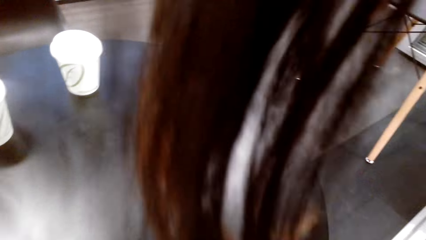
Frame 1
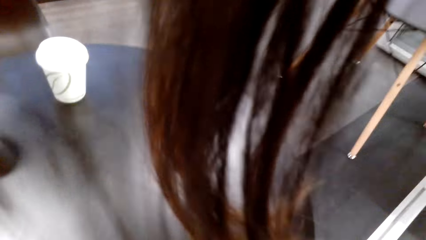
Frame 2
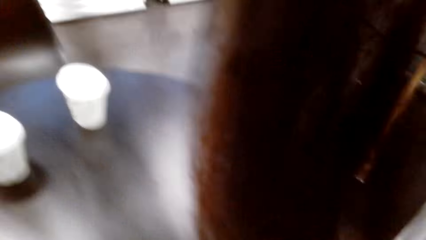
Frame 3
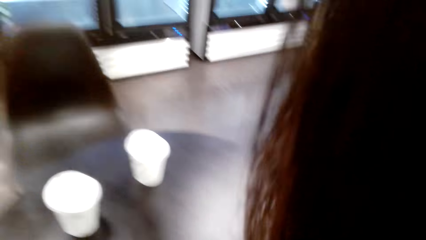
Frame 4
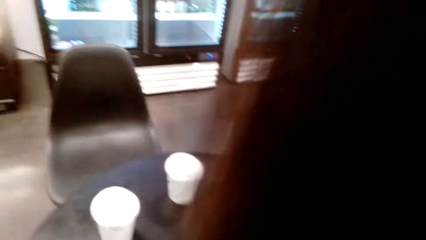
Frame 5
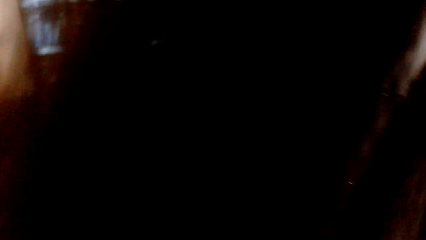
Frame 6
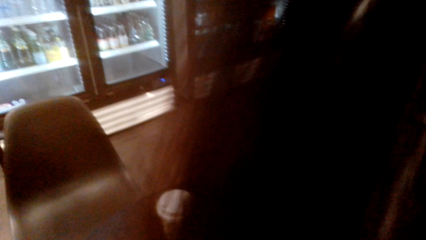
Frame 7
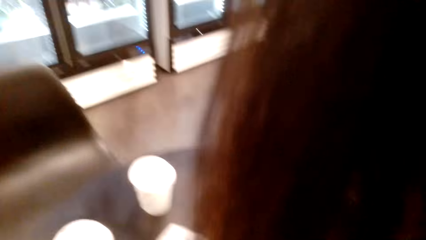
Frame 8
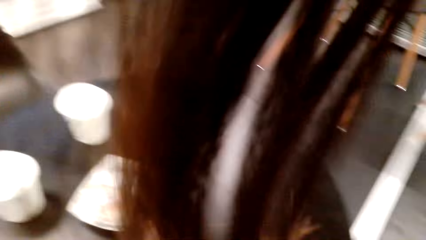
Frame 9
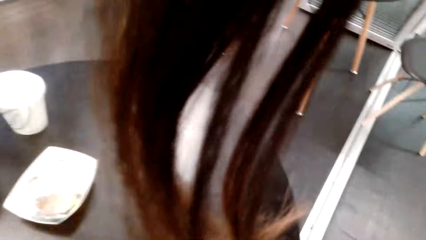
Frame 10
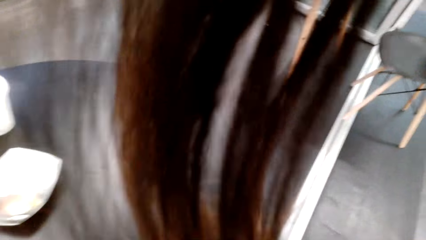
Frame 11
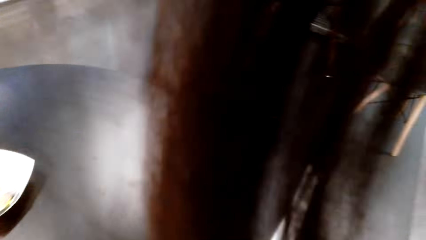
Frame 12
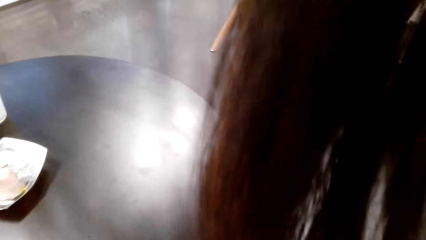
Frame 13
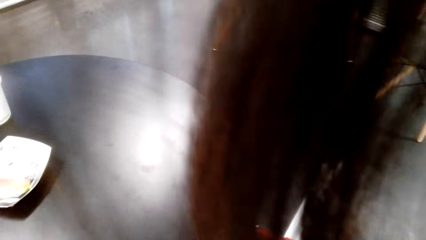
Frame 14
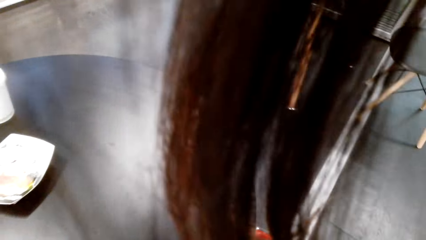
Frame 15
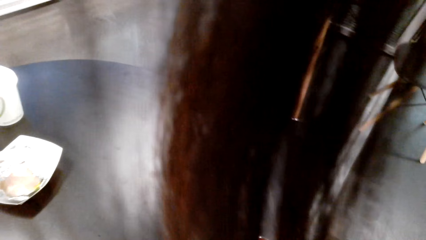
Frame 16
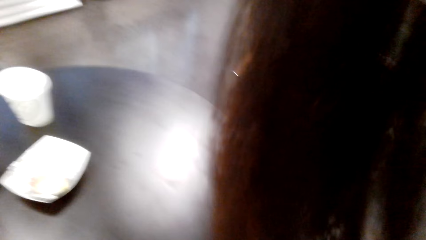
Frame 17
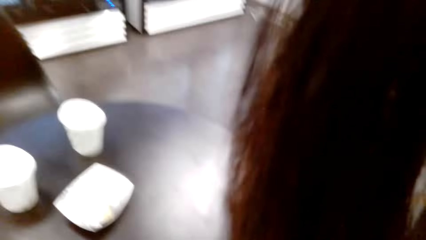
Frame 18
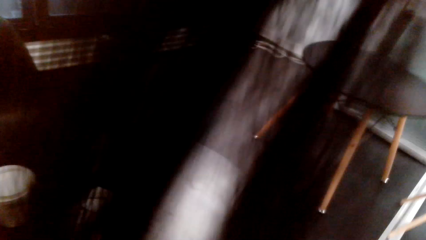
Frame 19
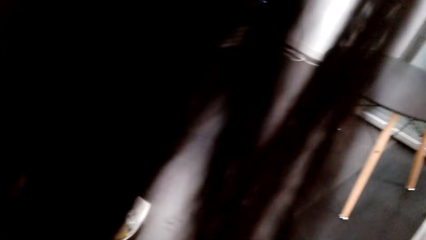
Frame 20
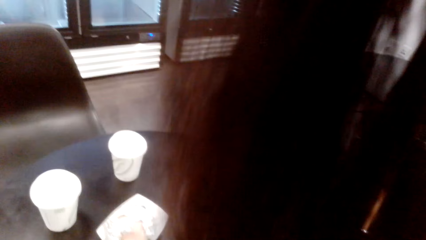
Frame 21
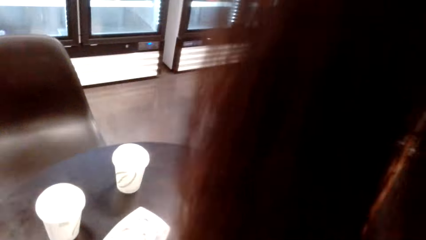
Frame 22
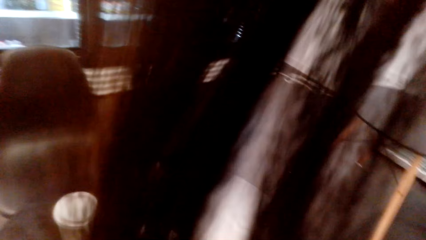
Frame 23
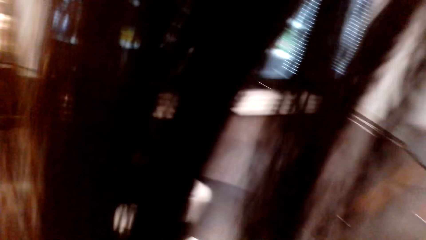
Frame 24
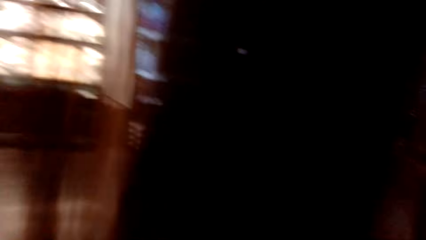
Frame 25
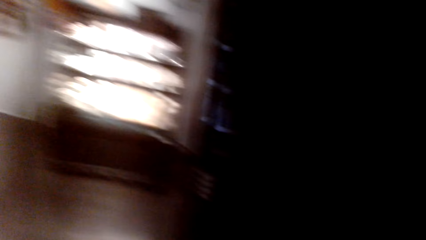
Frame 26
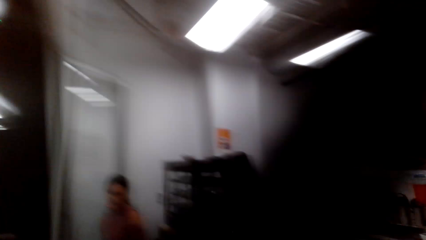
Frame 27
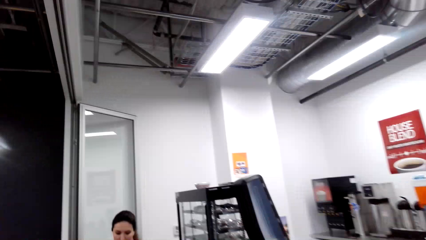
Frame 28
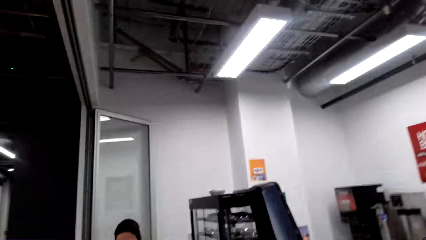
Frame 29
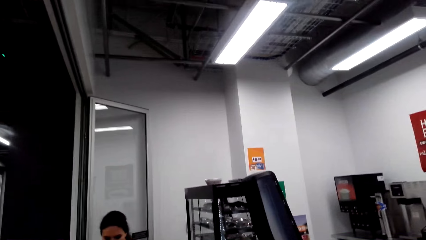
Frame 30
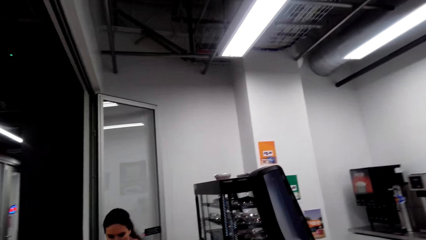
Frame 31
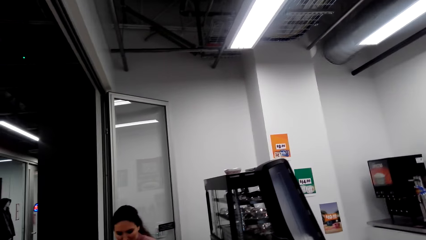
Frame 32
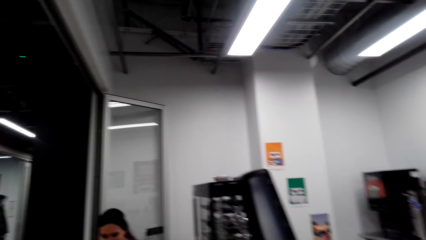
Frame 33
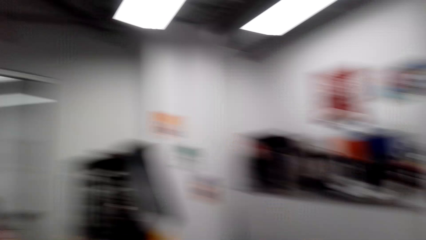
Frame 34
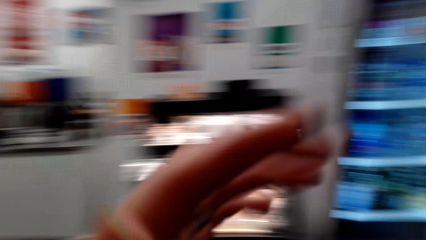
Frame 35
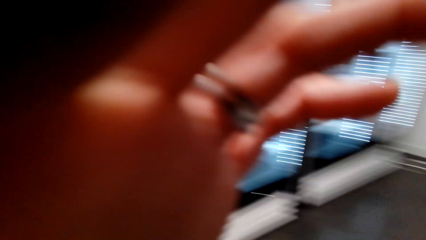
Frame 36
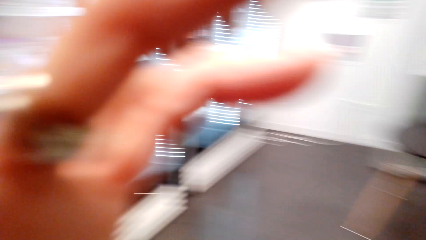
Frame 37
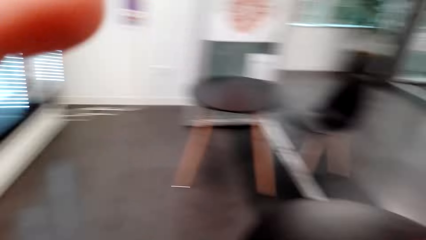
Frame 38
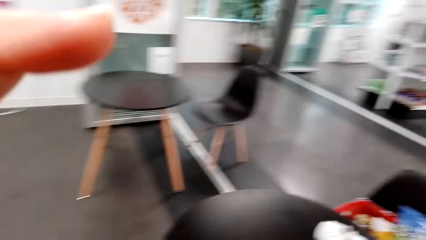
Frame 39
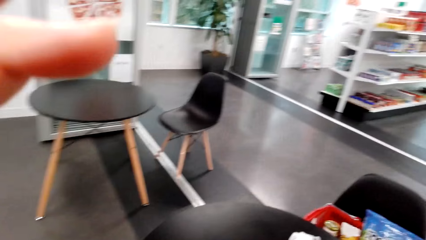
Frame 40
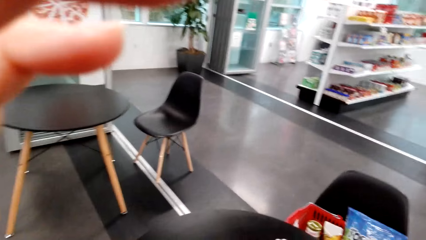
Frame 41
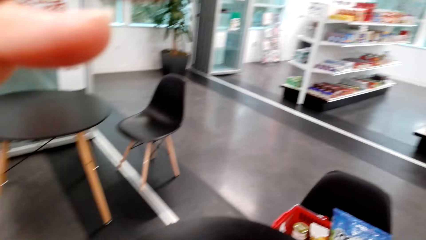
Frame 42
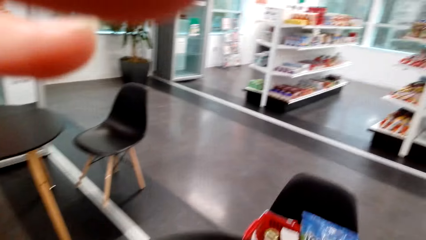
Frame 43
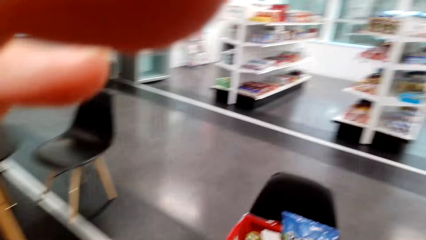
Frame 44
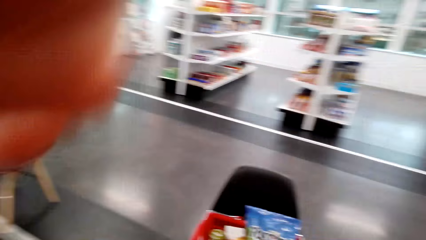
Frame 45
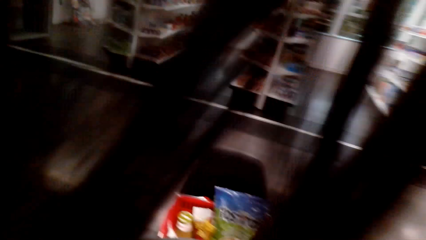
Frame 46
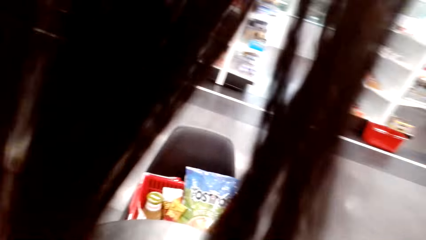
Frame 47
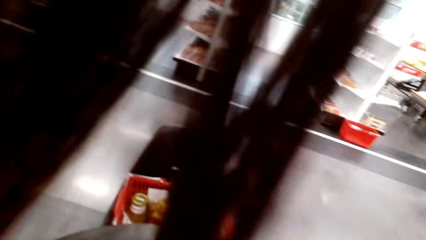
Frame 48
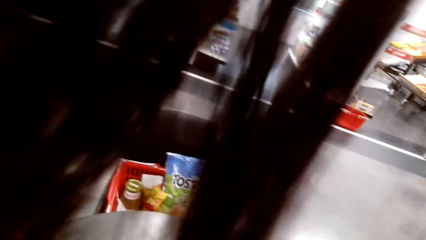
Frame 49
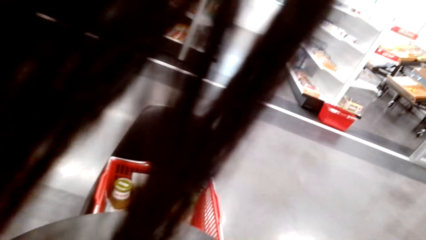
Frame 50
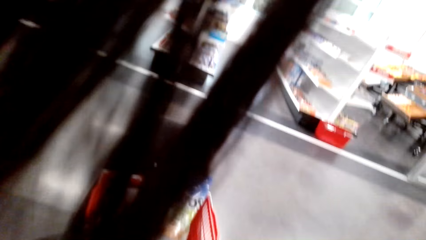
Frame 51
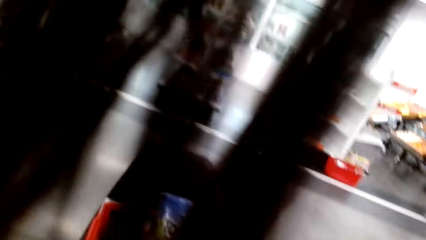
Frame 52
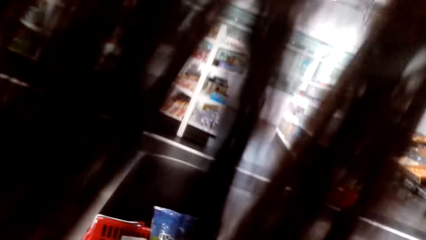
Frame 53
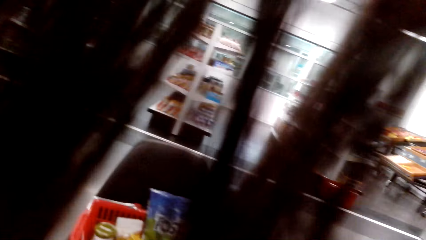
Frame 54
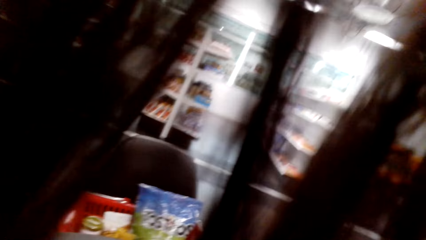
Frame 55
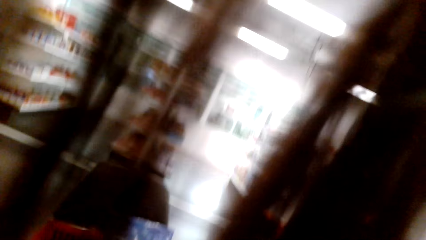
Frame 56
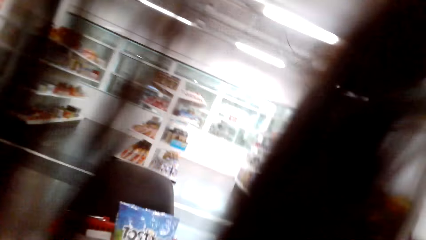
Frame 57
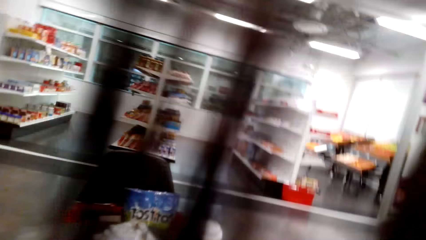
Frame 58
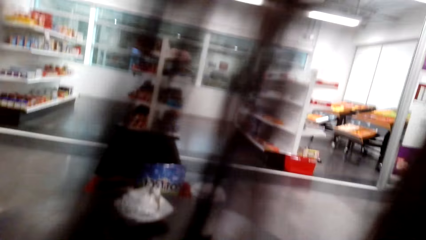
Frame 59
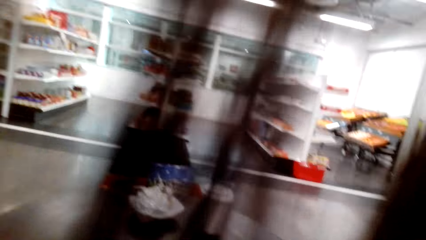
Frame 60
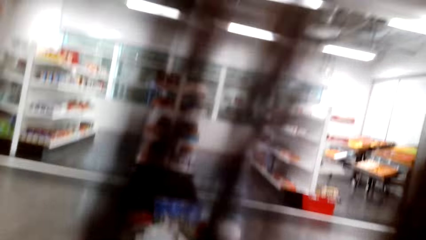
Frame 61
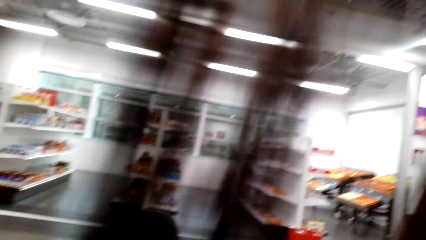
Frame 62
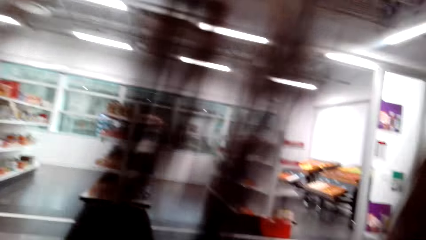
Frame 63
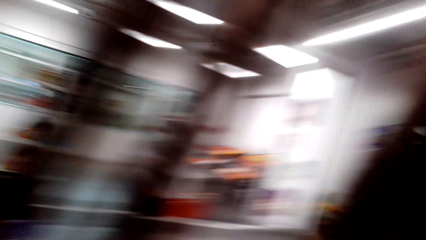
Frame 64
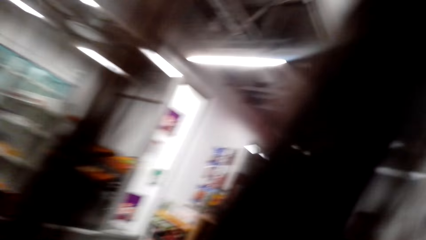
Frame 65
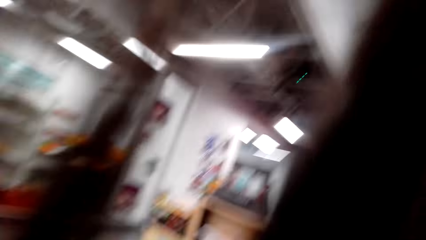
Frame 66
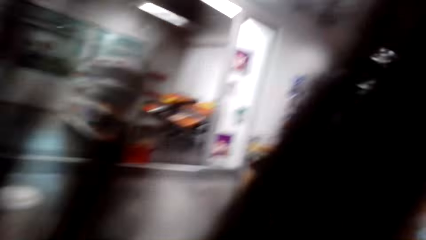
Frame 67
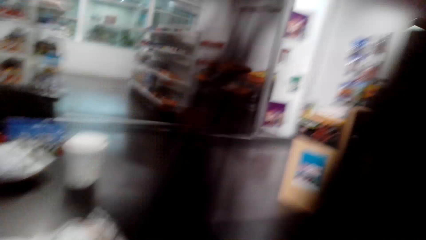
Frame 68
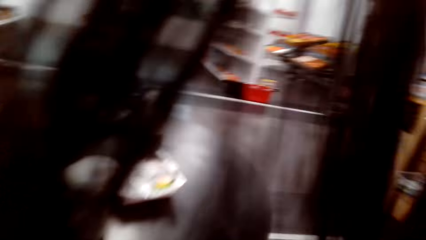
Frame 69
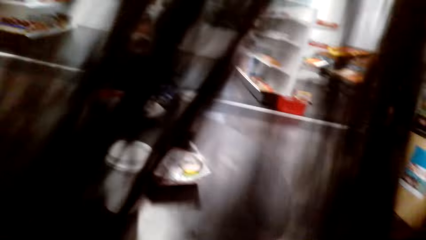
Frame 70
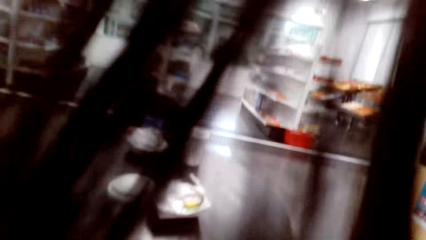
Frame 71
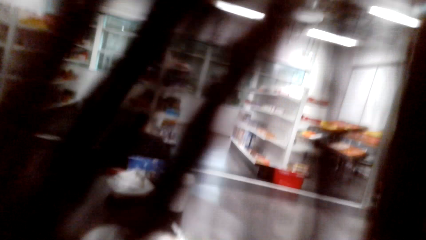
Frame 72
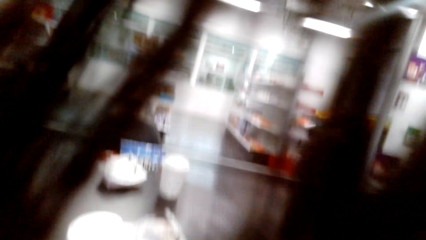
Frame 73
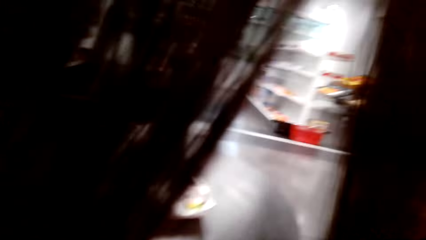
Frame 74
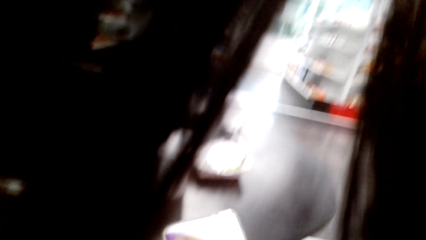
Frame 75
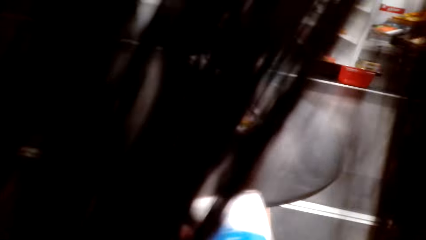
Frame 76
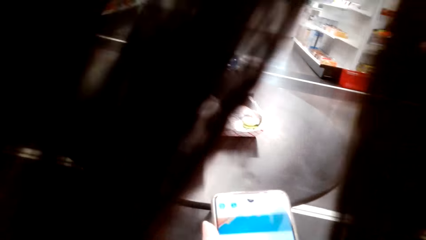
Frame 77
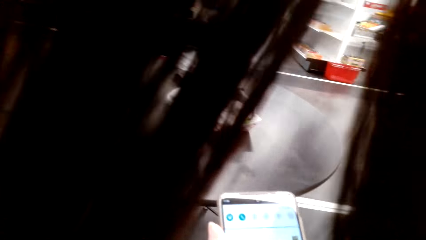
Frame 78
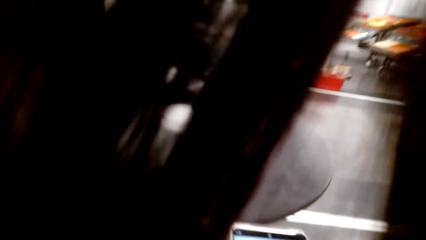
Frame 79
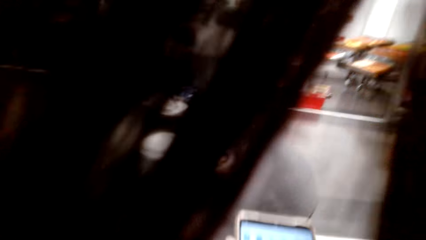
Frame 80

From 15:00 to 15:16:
The camera wearer operates the phone.
